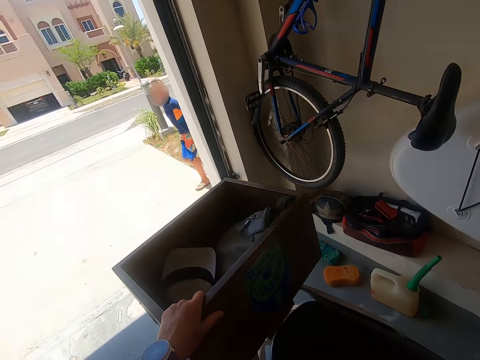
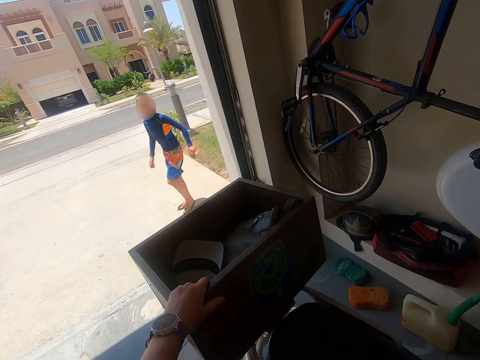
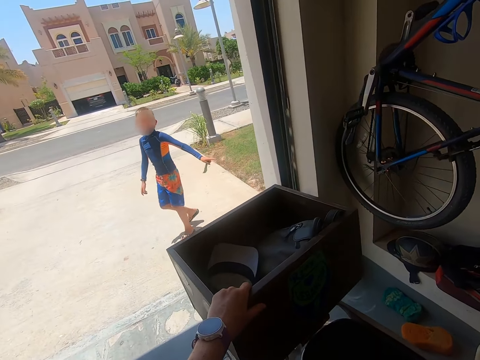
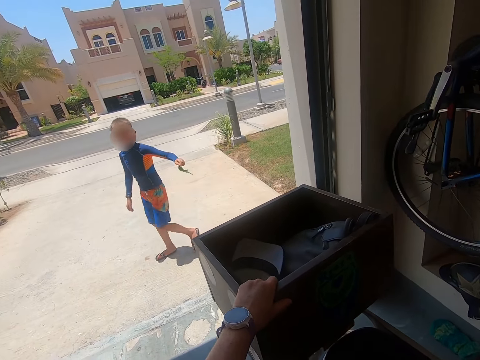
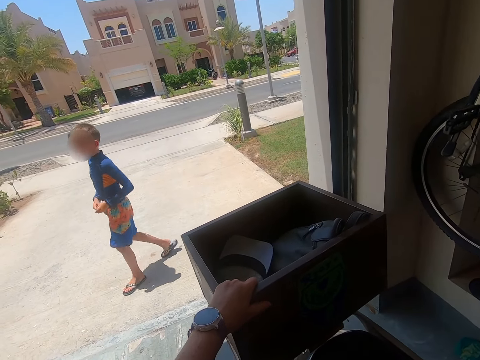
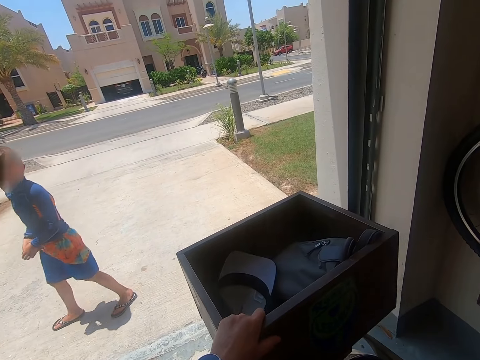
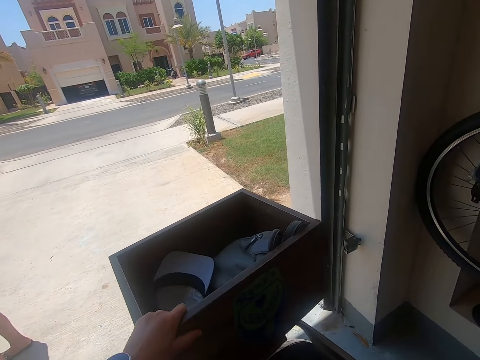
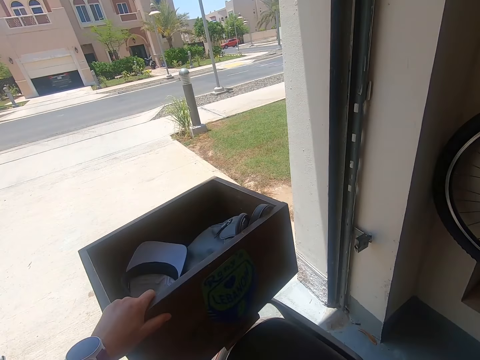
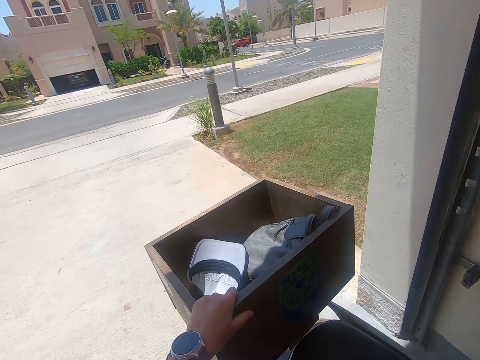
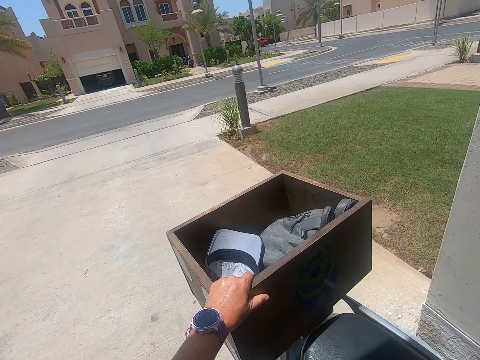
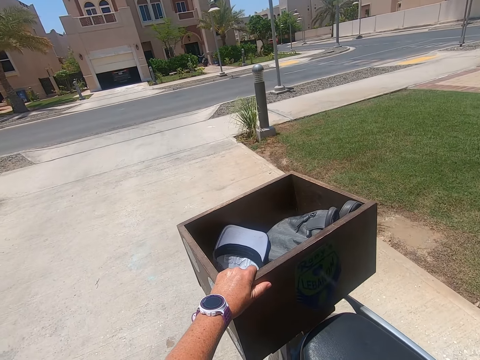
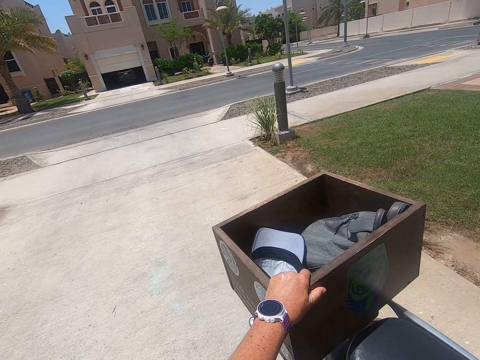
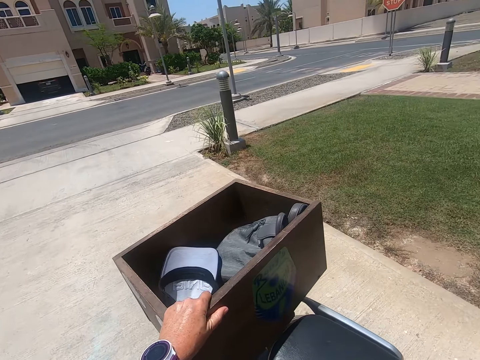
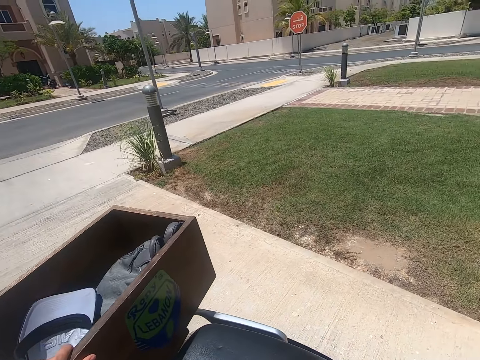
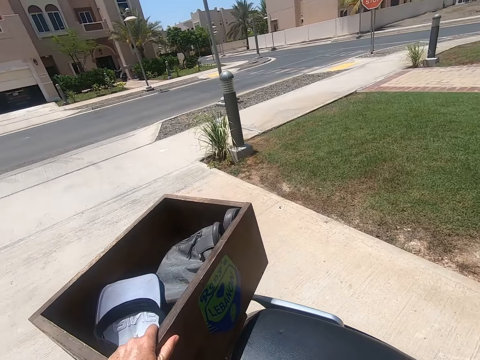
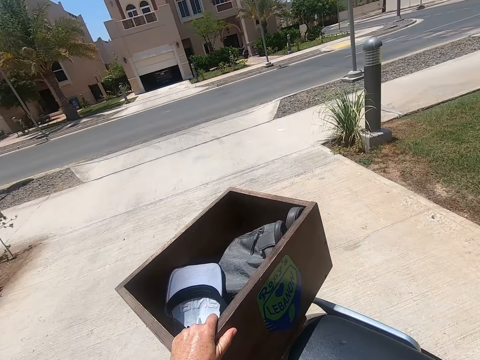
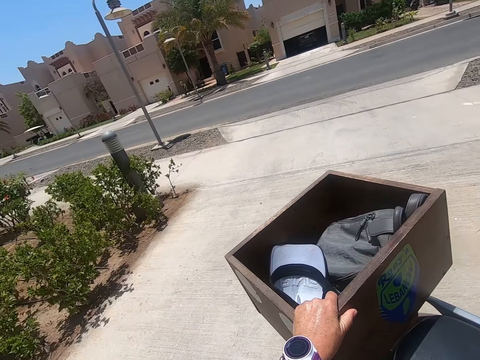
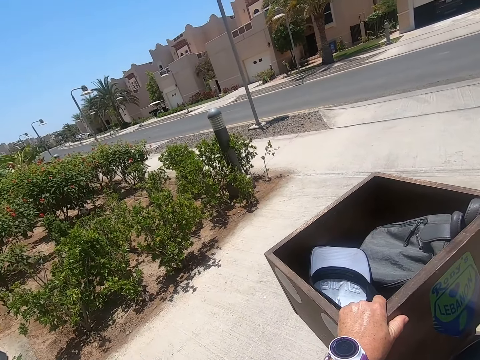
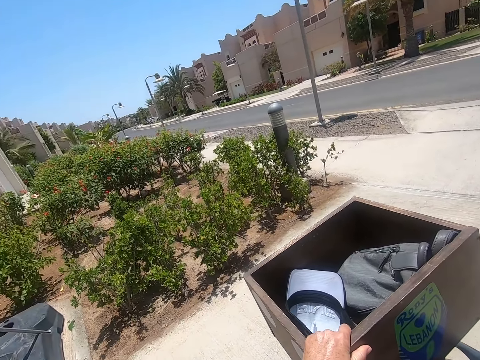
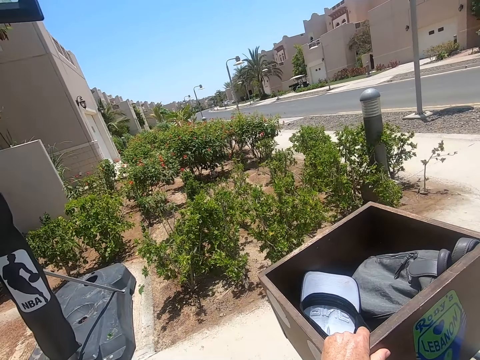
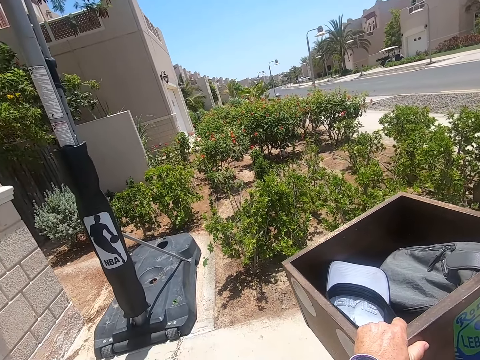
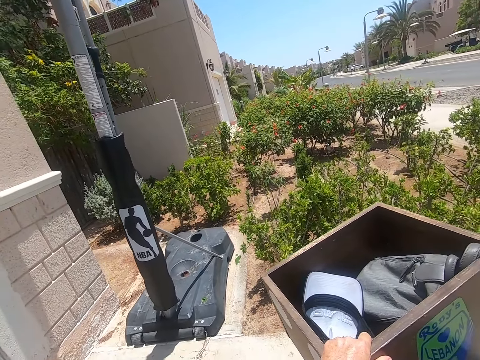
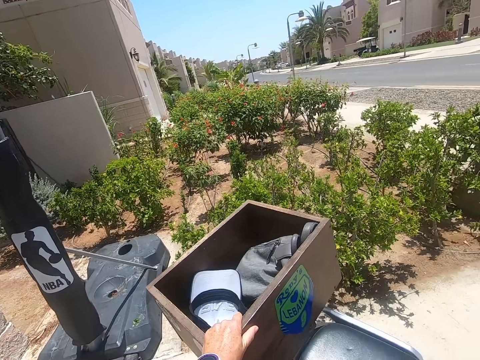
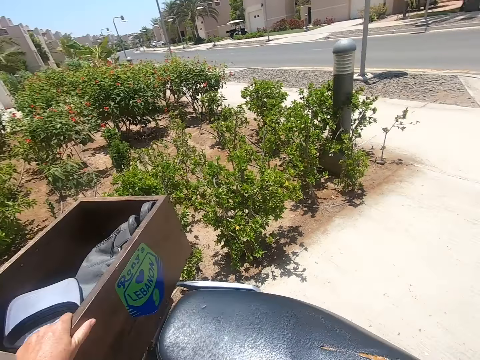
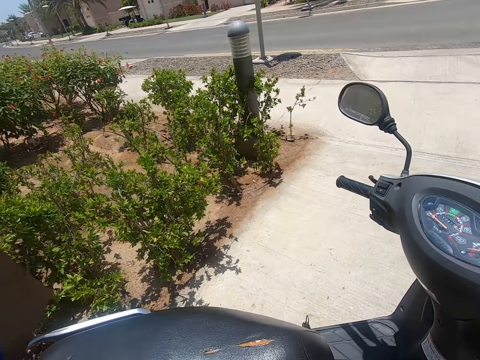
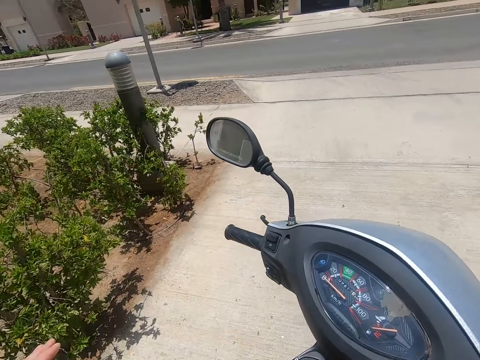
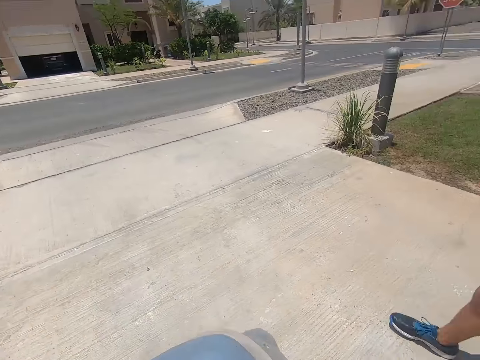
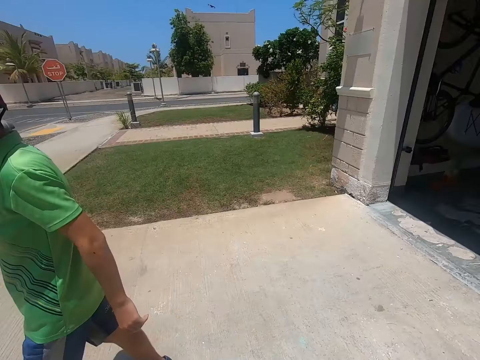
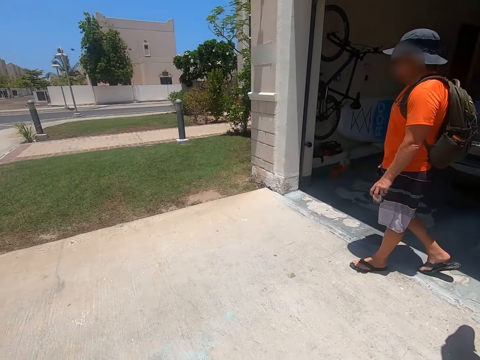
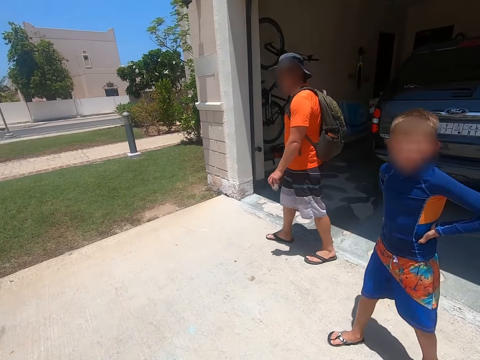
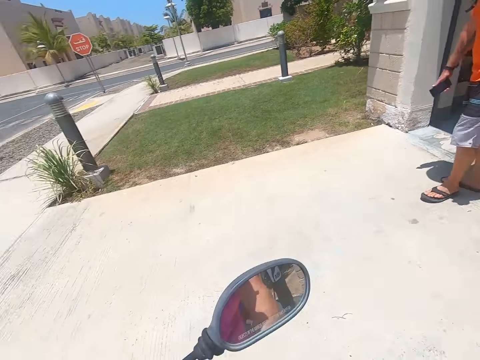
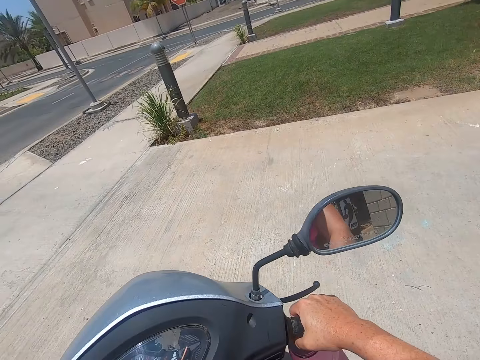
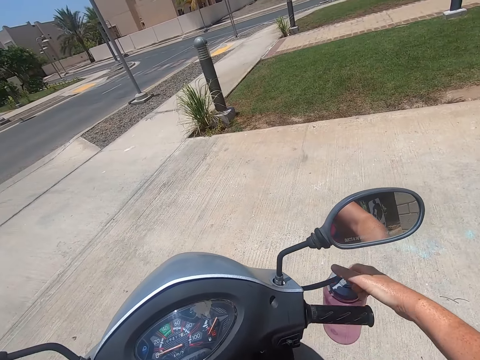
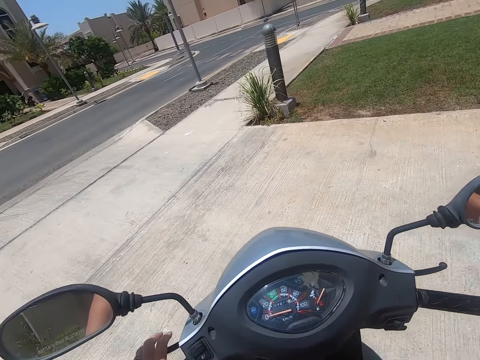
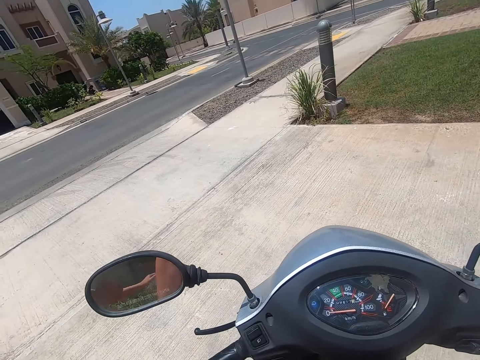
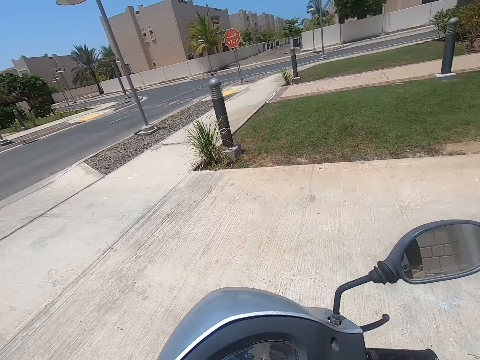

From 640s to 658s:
The camera wearer turns the scooter or motorbike around. A teen walks past the scooter. The camera wearer holds the motorbike. They converse with a child and a man.

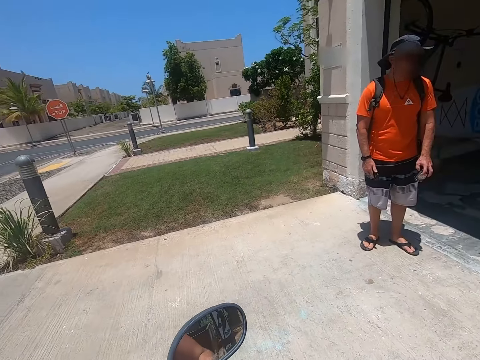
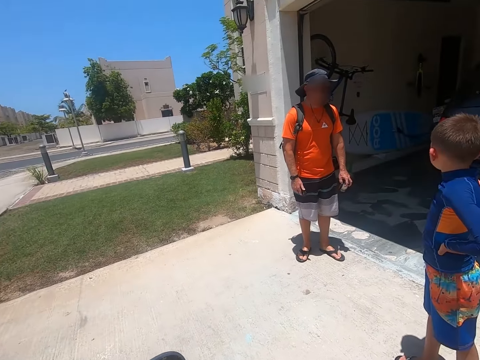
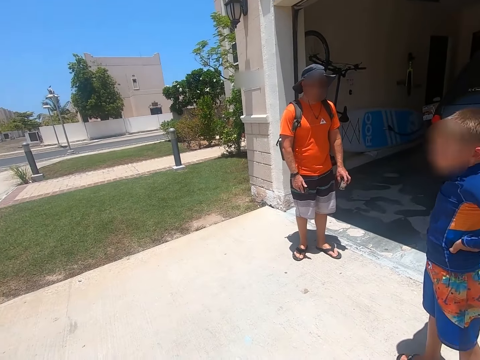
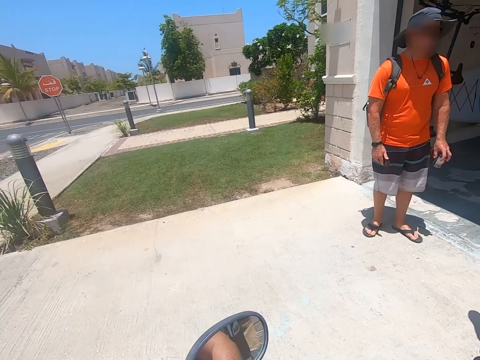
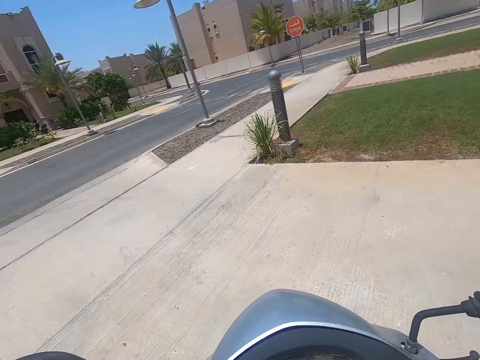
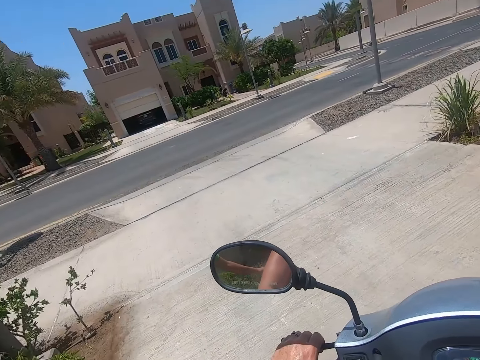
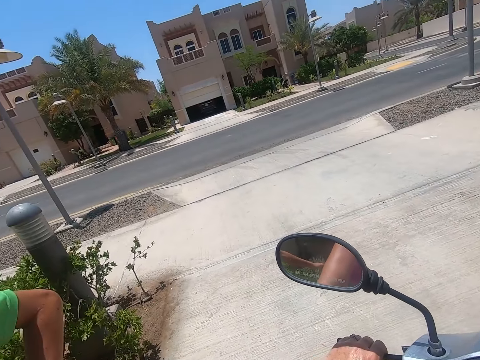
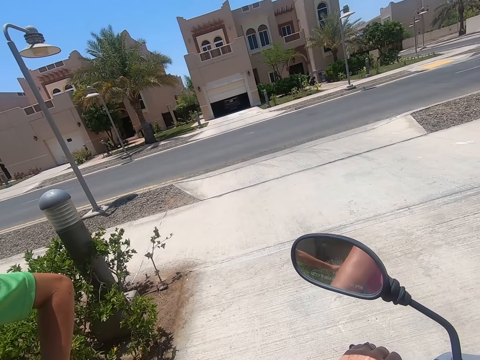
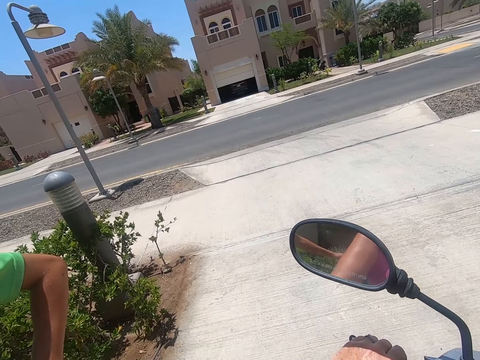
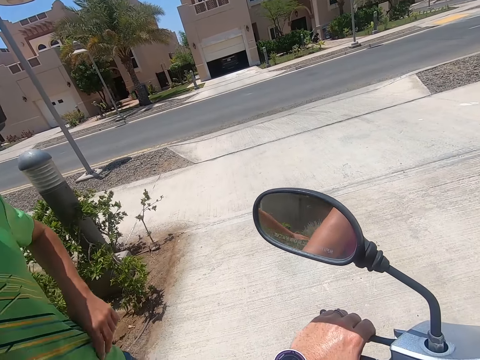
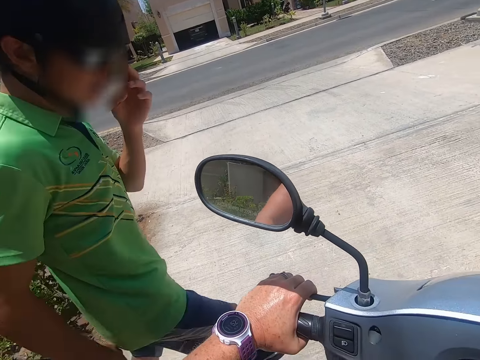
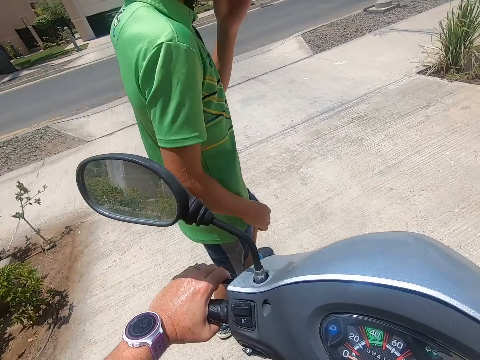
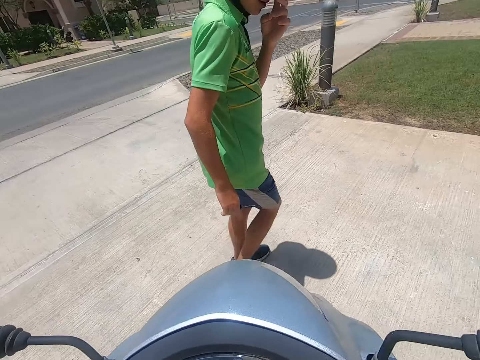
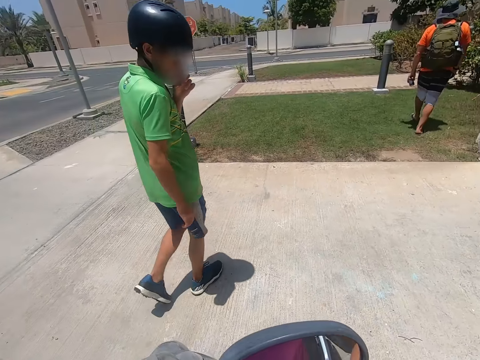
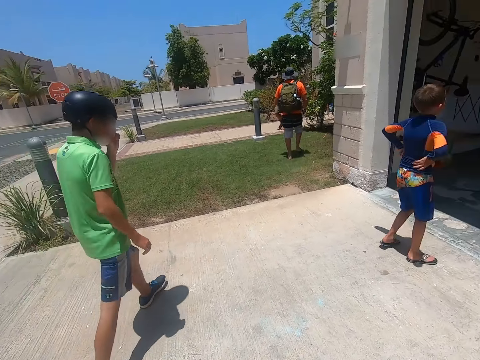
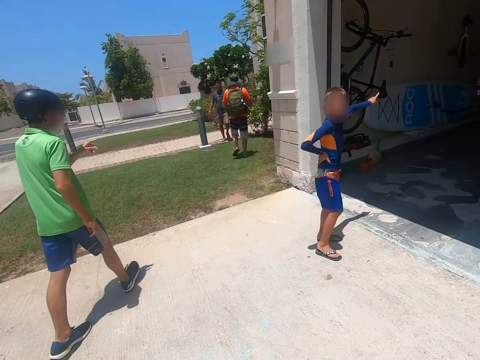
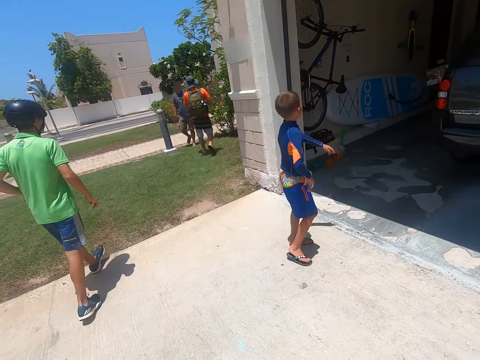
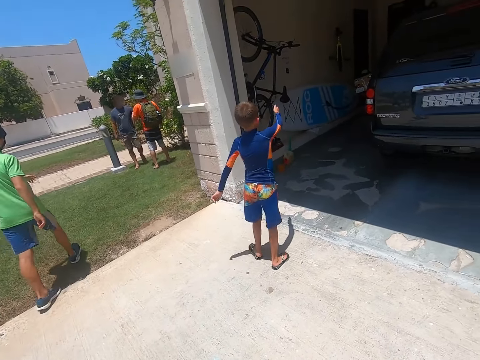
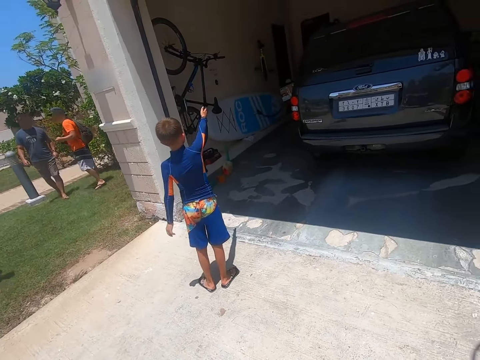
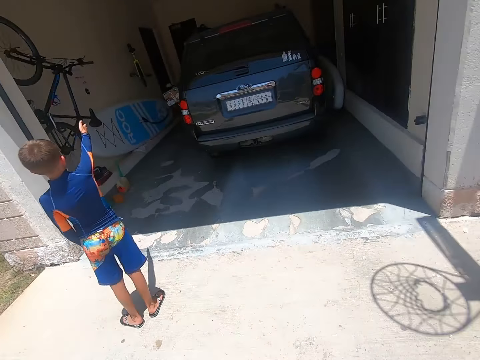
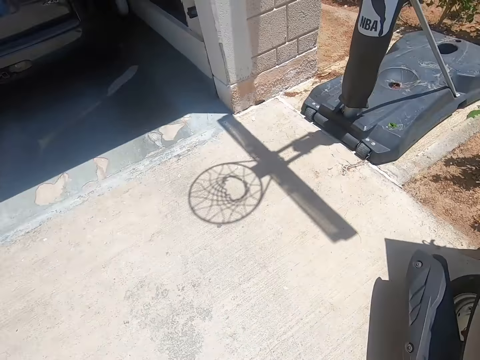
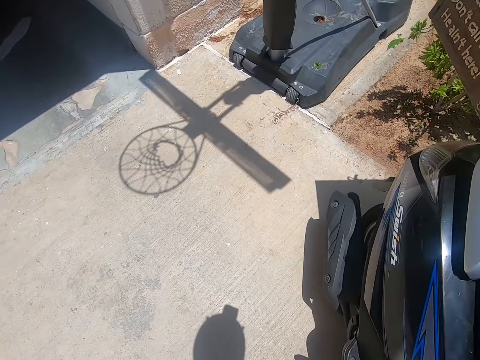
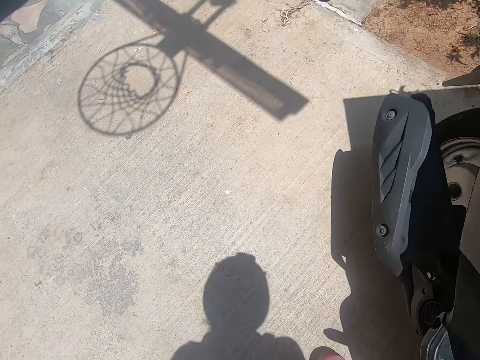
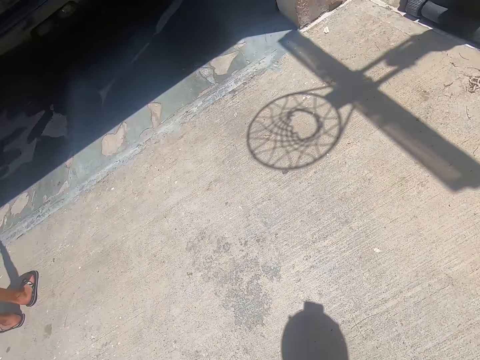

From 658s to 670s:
A teen walks away. The camera wearer converses with a child. They get off the scooter. They put a bottle on the floor.
